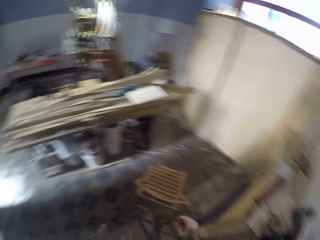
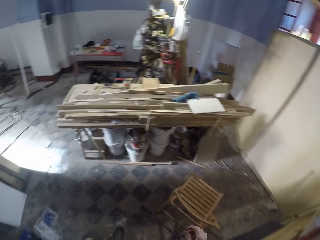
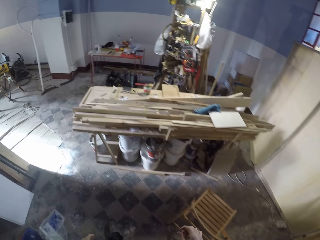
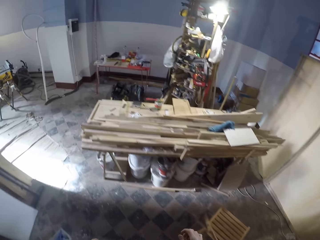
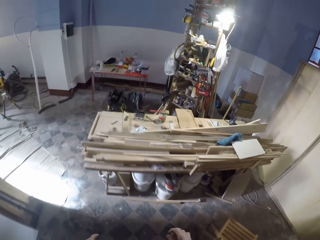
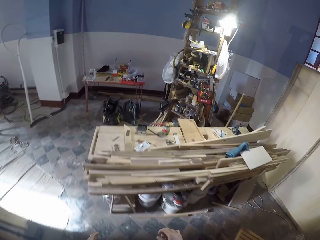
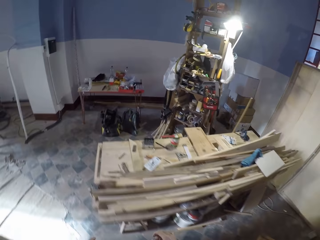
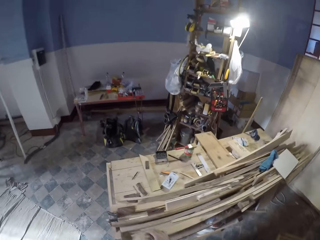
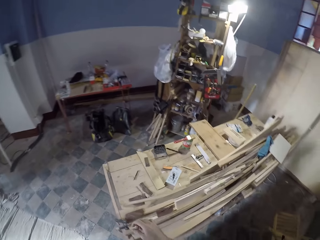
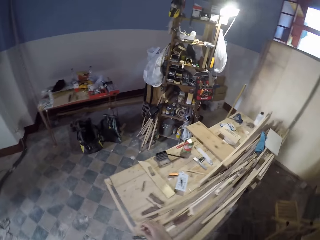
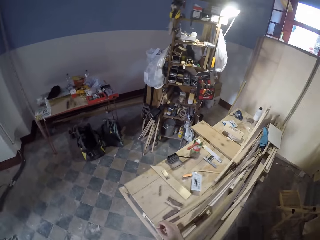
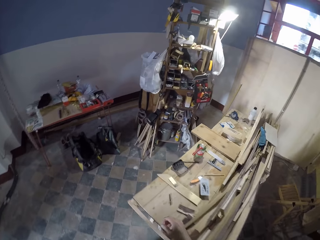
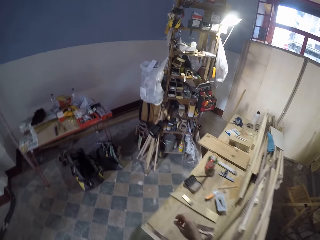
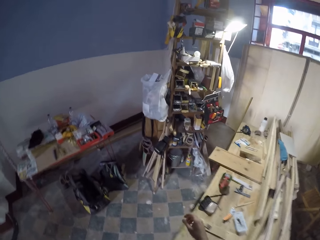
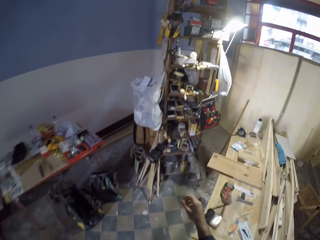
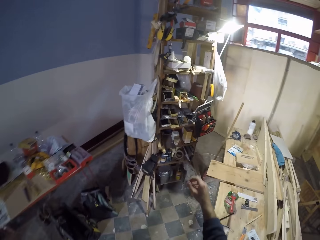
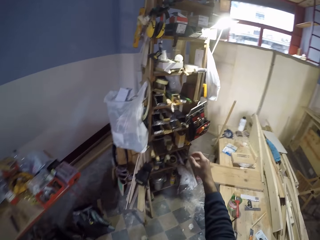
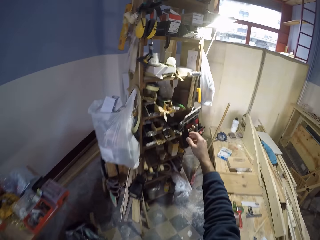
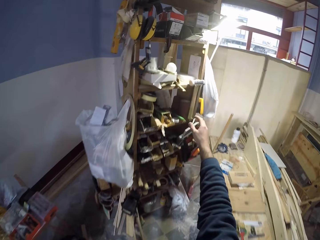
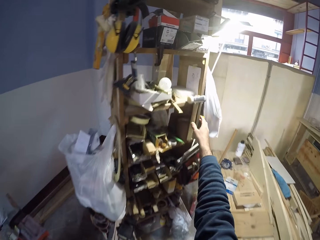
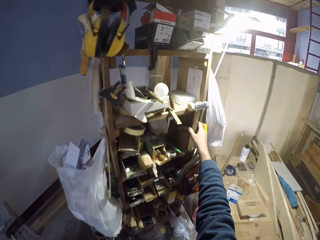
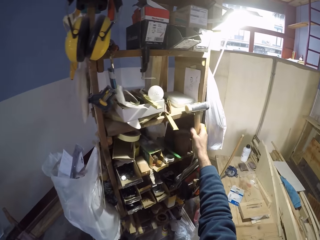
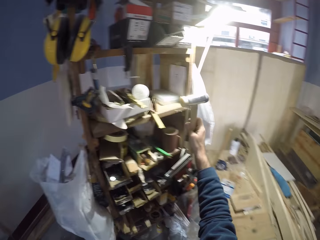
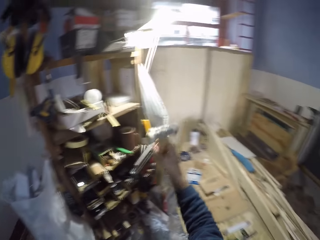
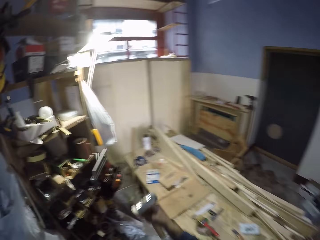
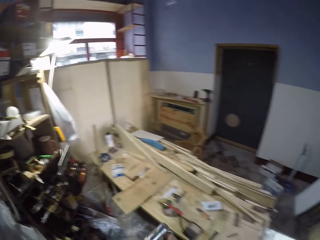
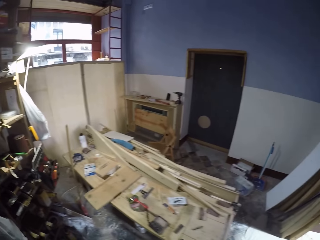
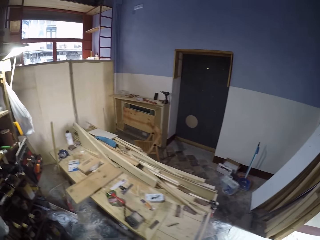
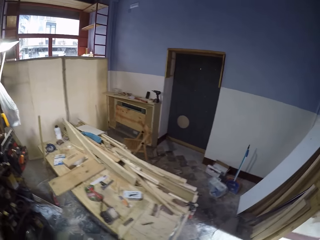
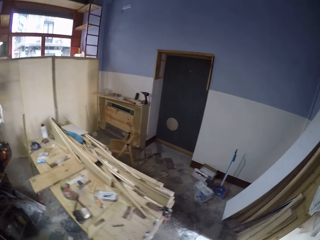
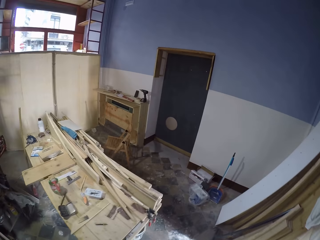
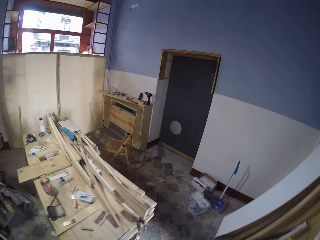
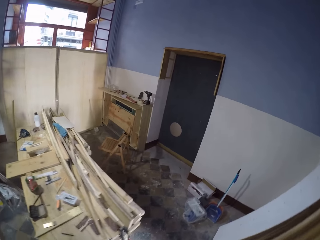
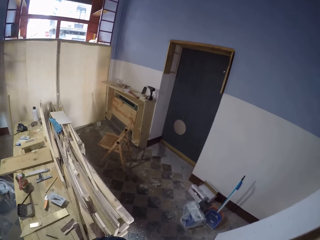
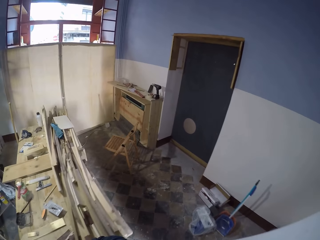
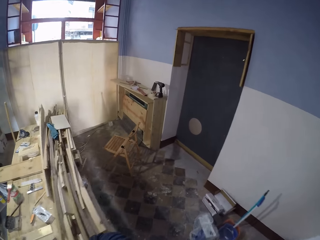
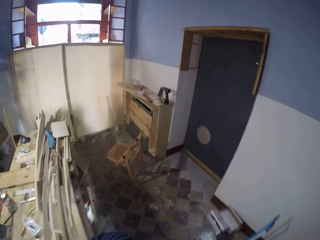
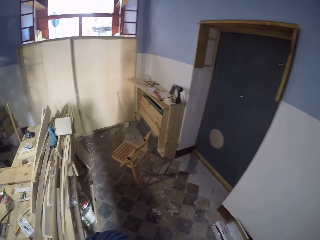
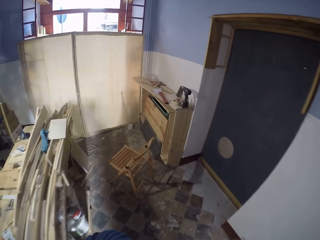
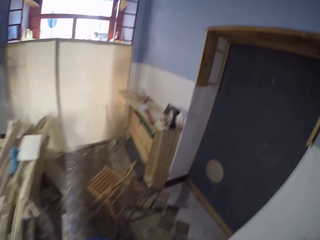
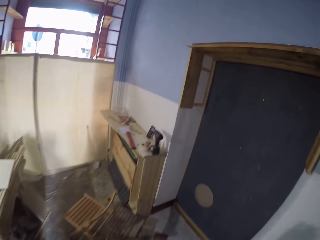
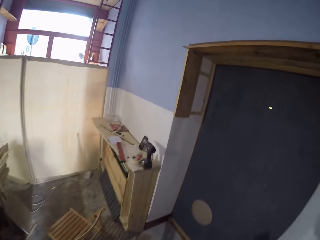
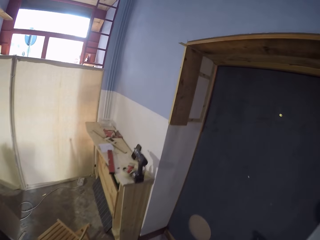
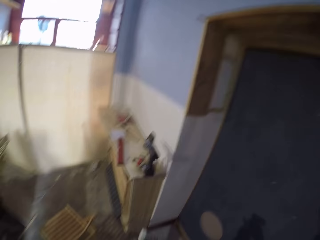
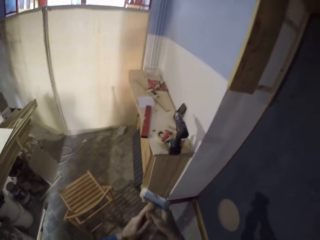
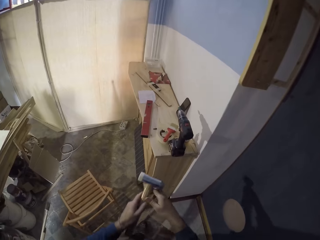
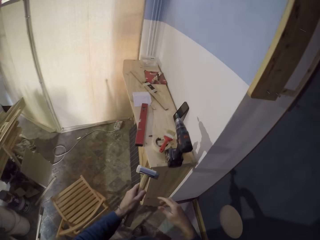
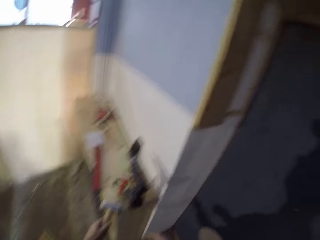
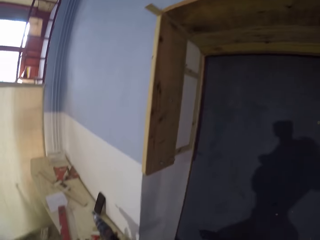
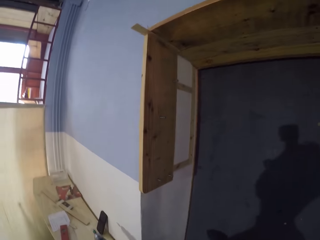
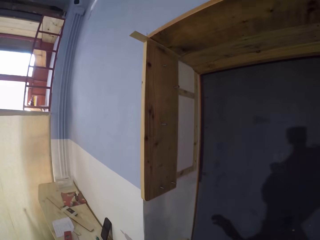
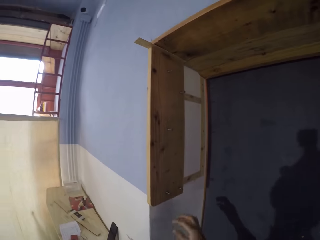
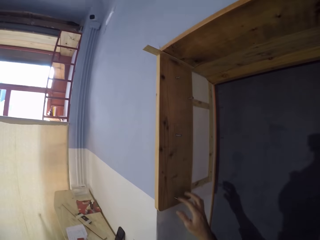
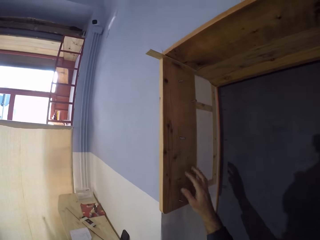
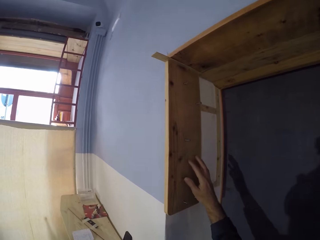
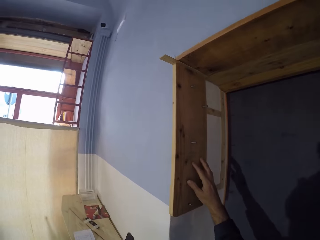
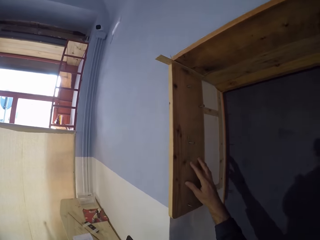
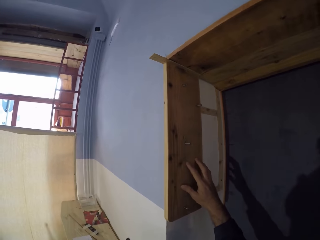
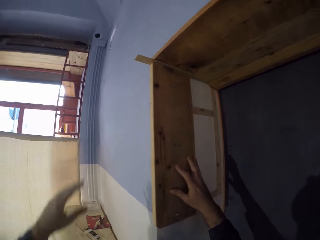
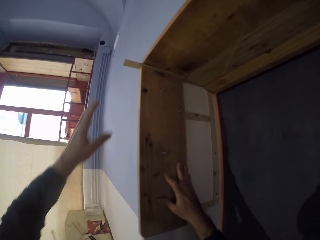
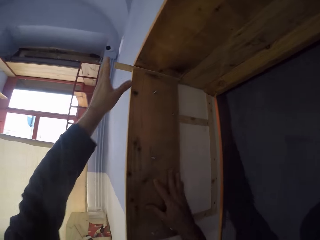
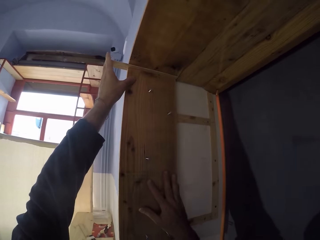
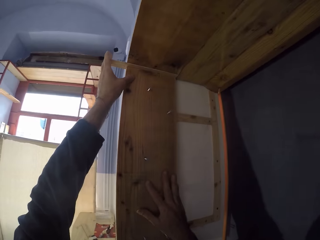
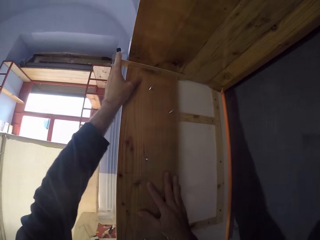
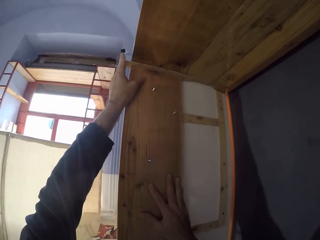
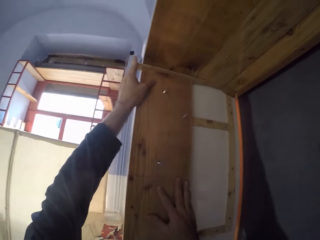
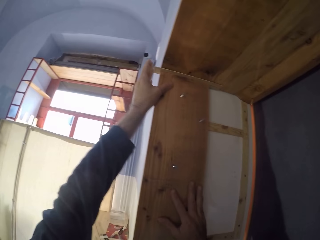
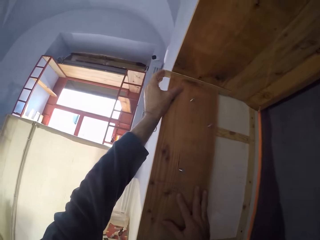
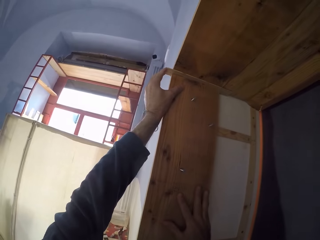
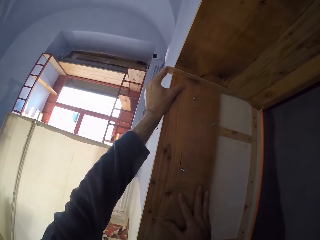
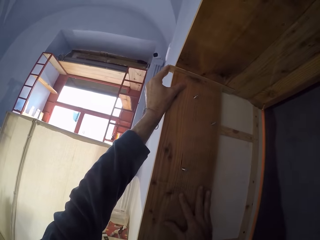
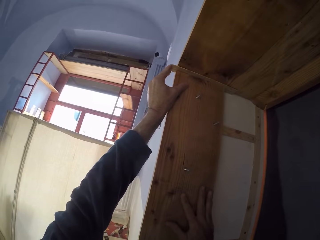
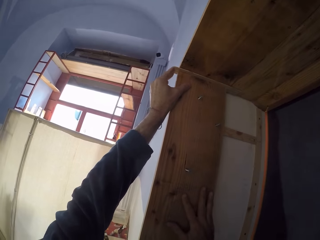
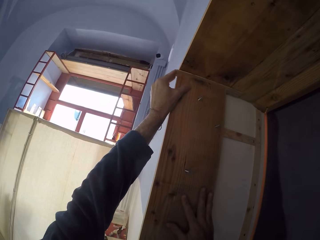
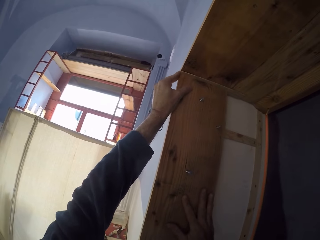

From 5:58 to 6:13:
The camera wearer walks to the shelf. He picks up a mallet or hammer from a rack with his right hand. He walks to the door. He passes the mallet in his right hand to his left hand. He places the hammer on the counter. He places his right hand on the plank of wood. He holds the wood on the wall. He pushes the piece of wood on the wall with his left hand.

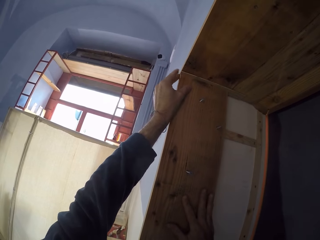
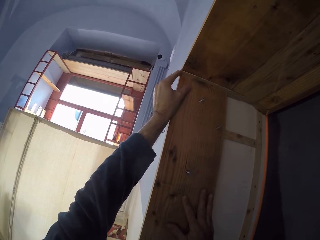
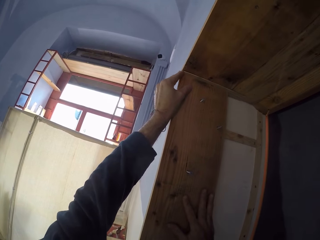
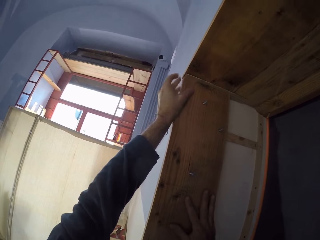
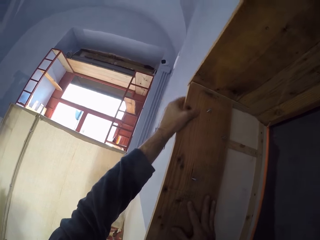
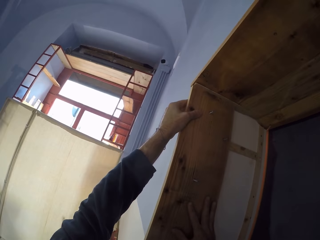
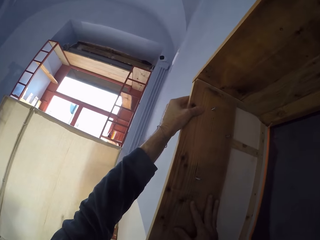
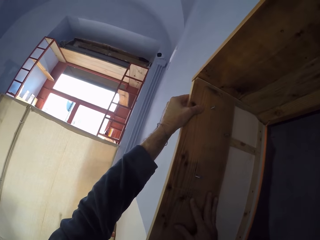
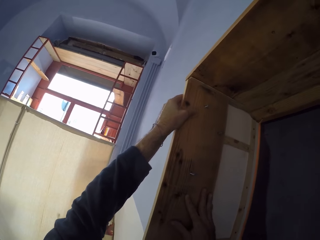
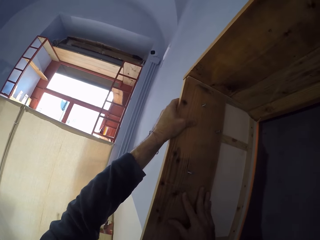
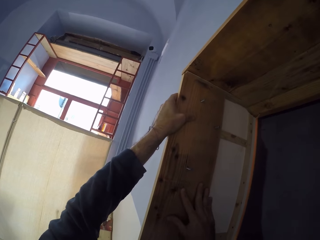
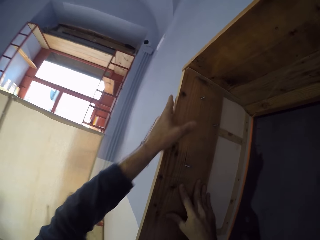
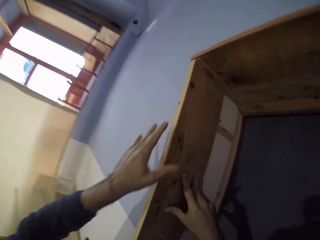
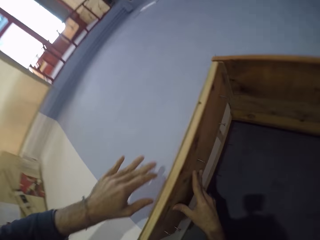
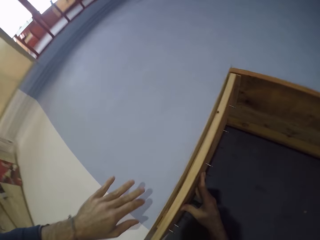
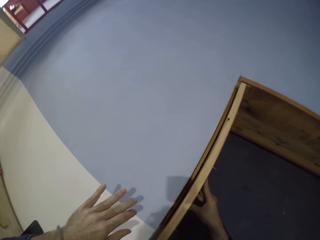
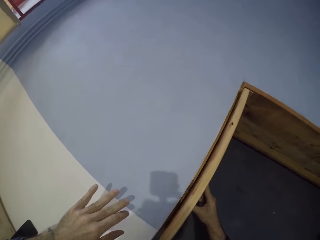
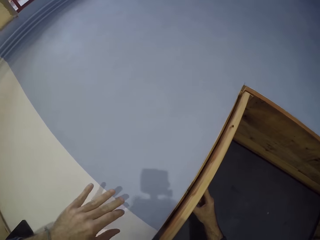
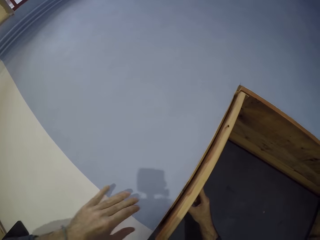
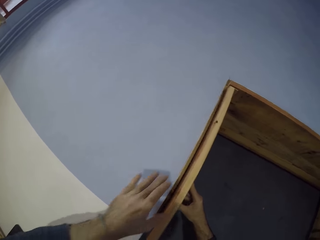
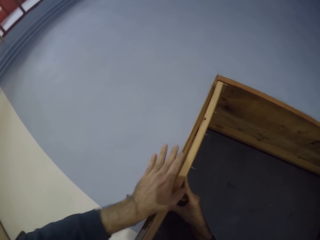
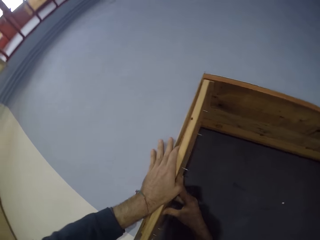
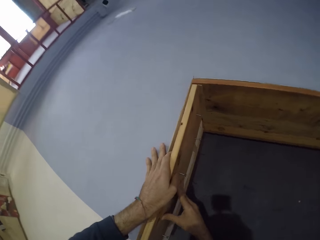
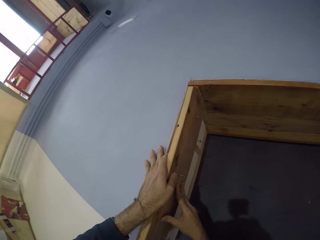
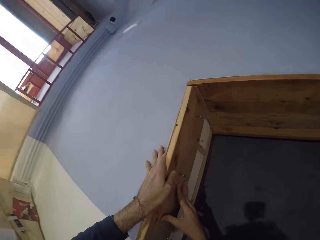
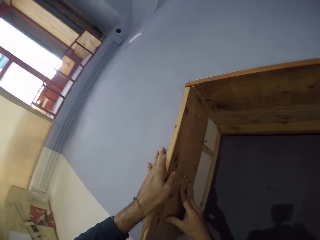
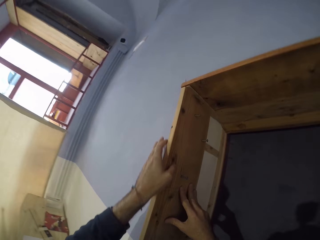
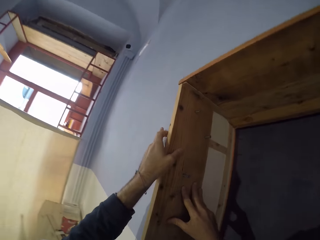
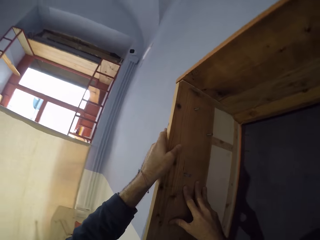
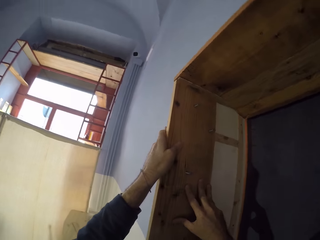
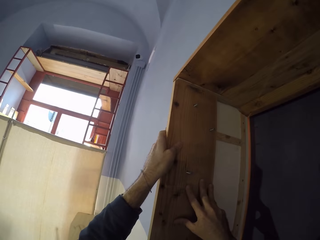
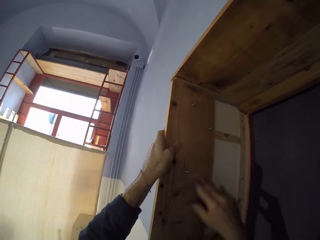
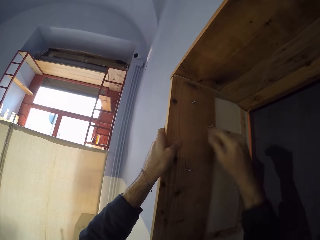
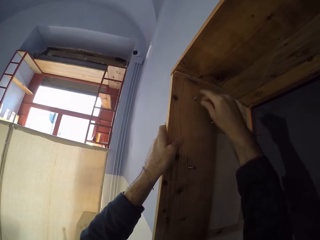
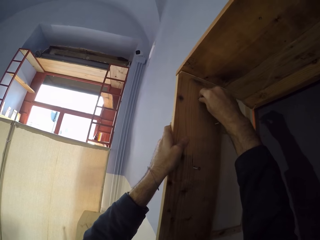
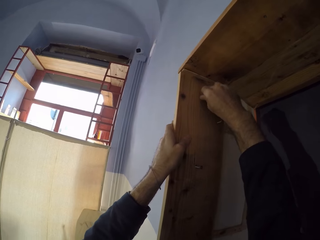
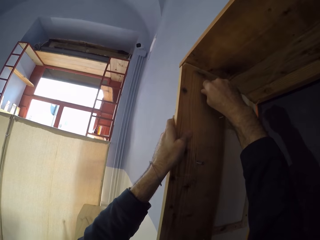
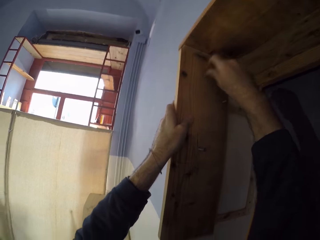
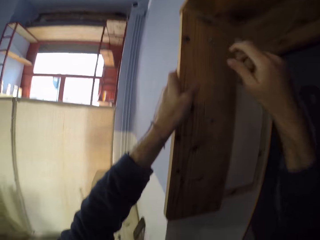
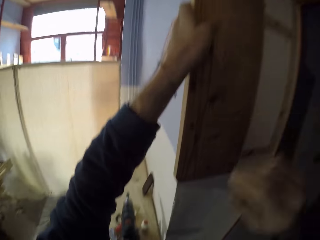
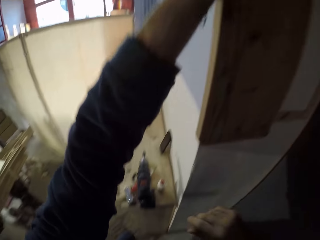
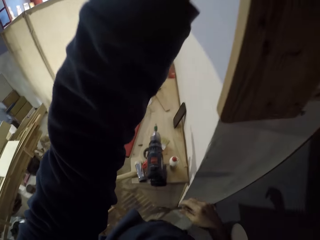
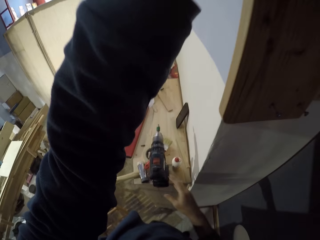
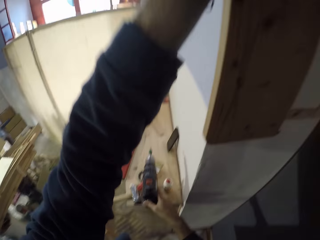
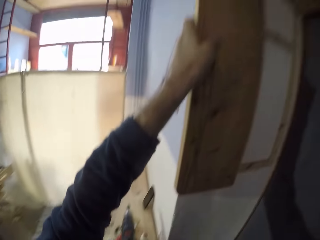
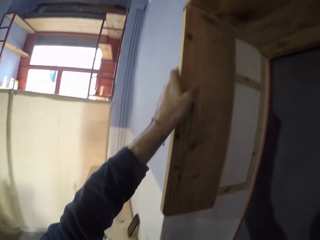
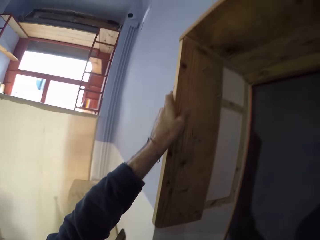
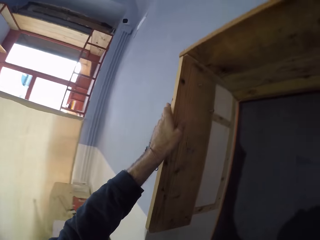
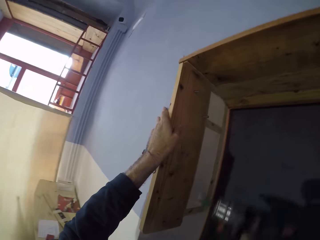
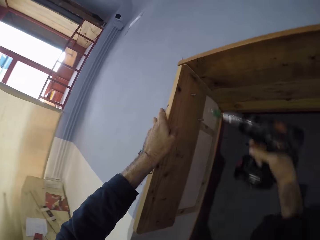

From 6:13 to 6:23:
The camera wearer adjusts the plank of wood on the wall with his left hand. He looks at the wood. He adjusts the wood on the wall. He turns the screw on the plank of wood against the wall with his right hand. He touches the nail on the wood. He picks up the power screwdriver from the bench with his right hand.
